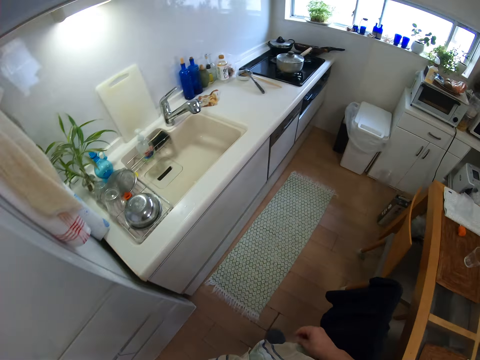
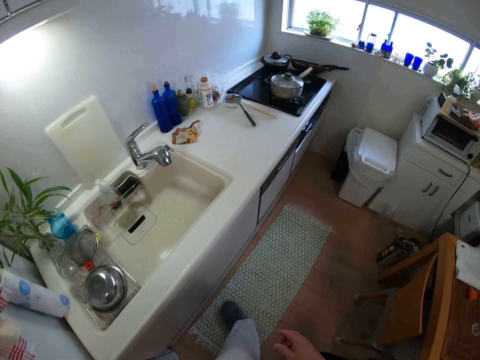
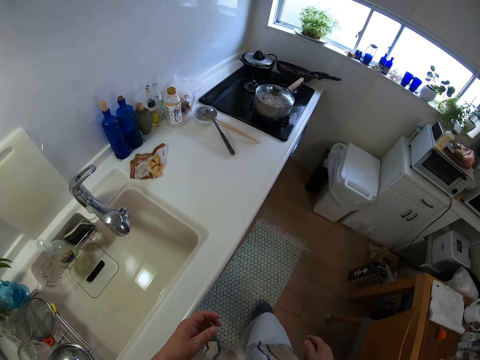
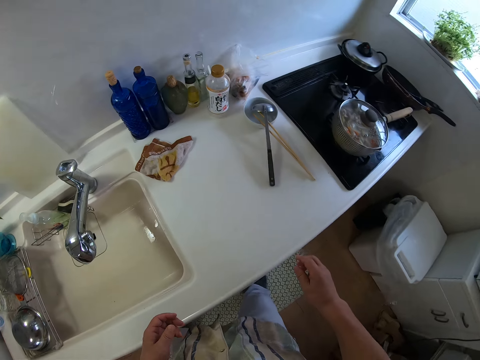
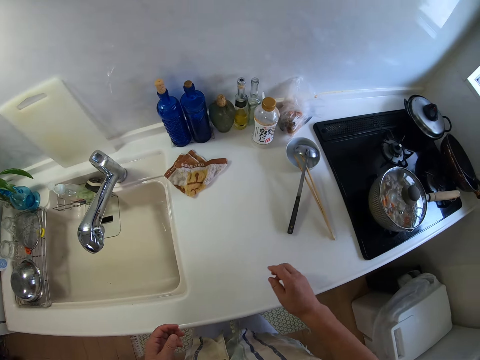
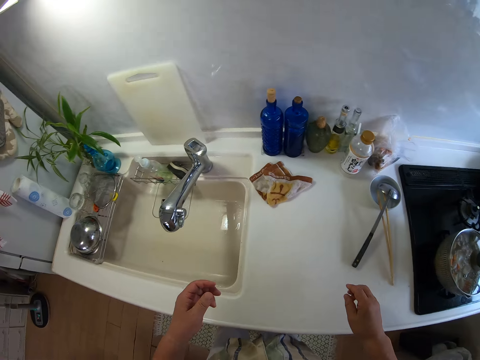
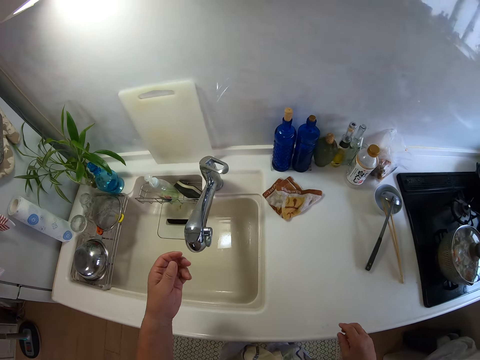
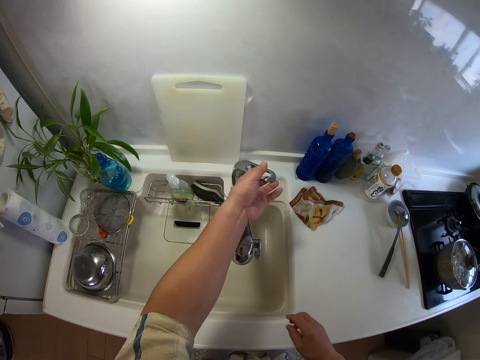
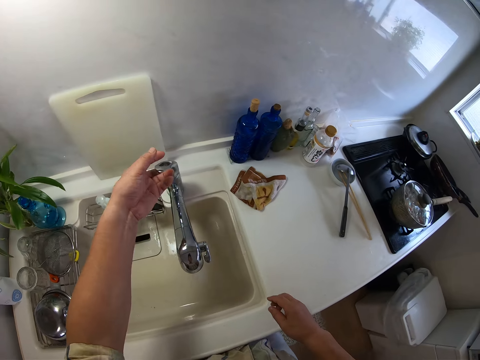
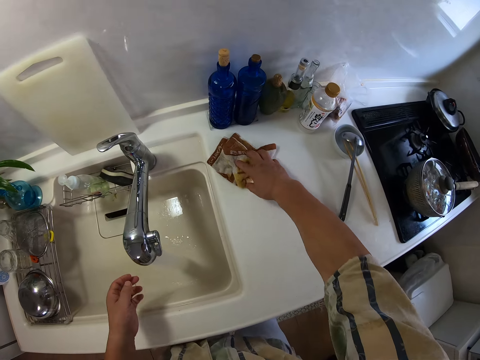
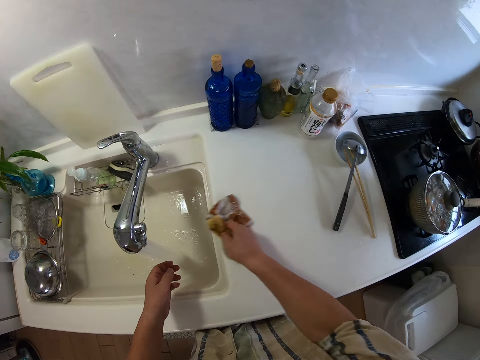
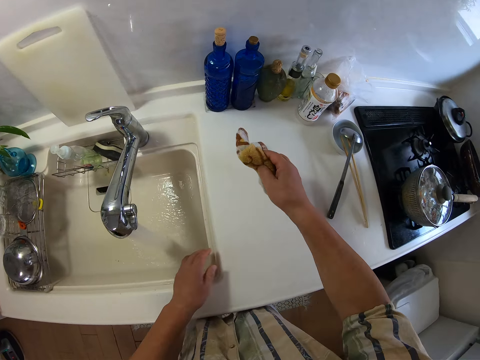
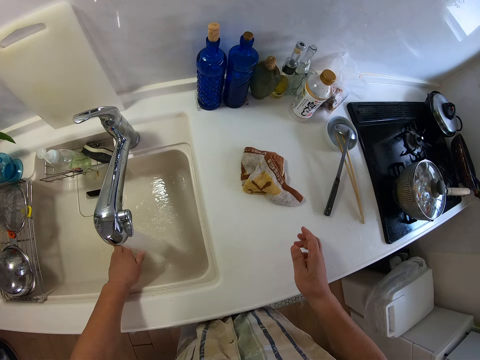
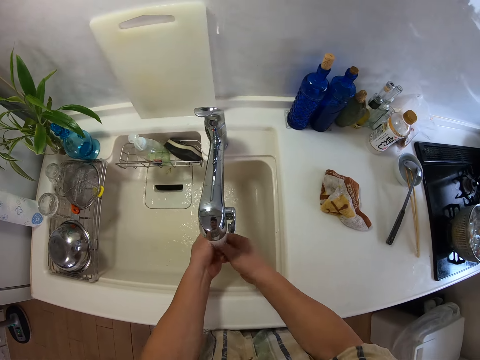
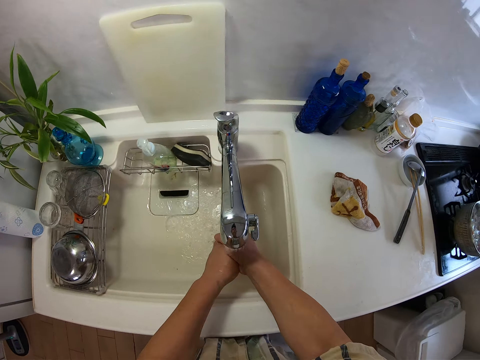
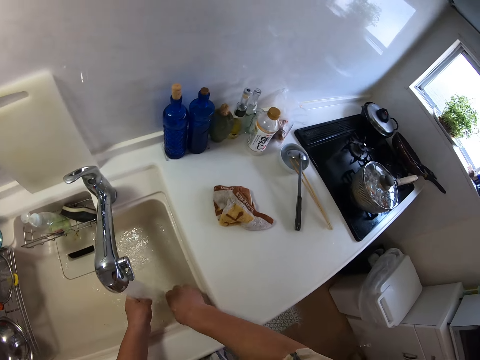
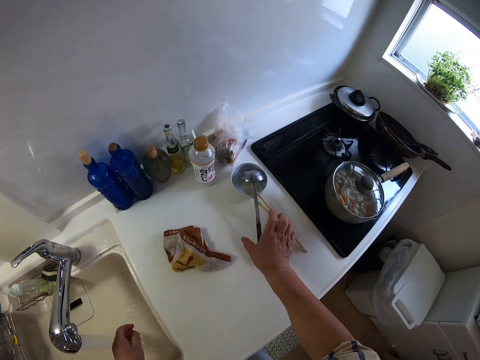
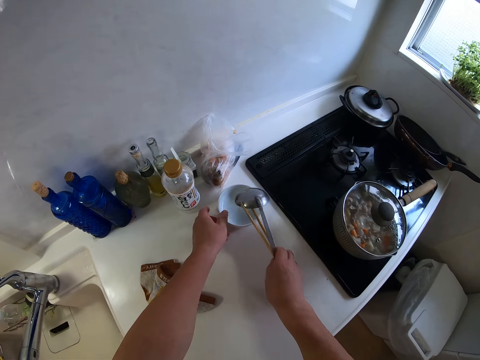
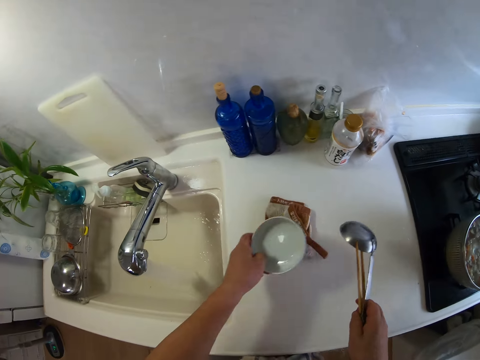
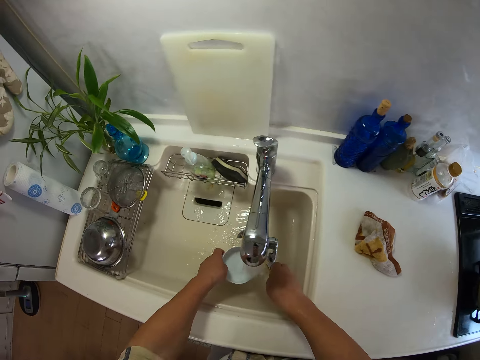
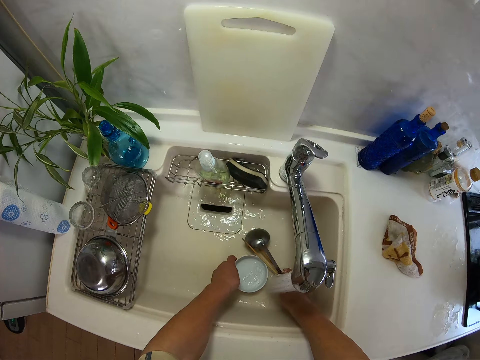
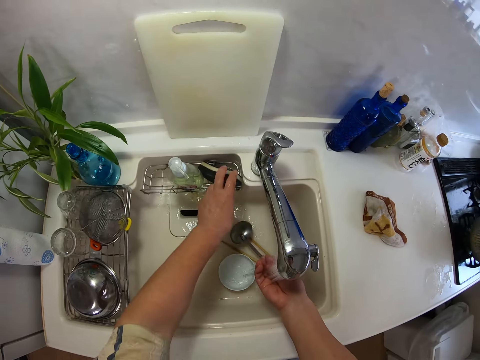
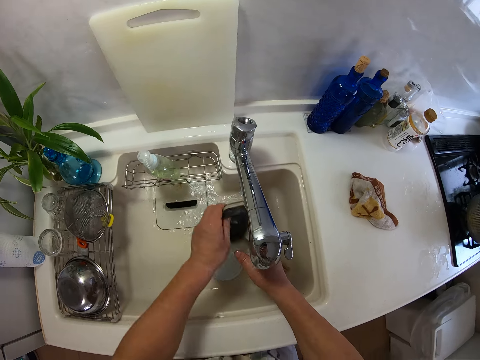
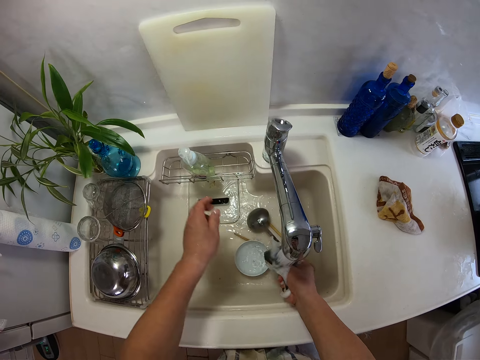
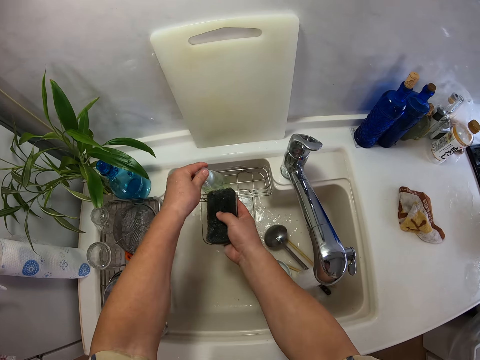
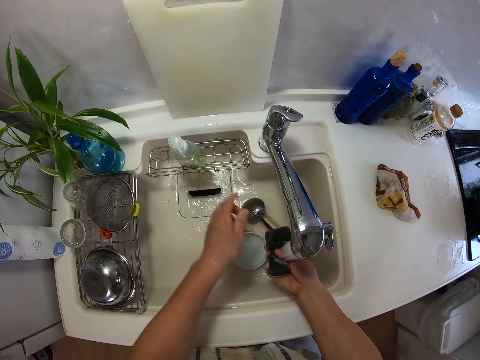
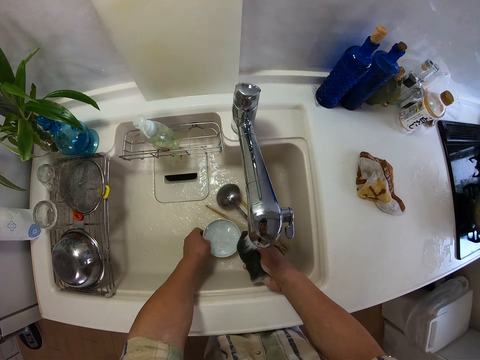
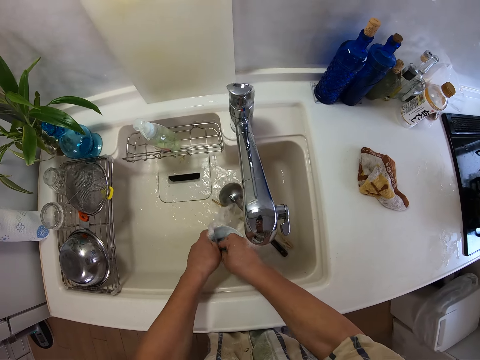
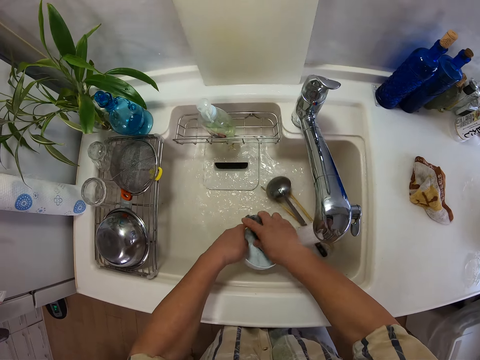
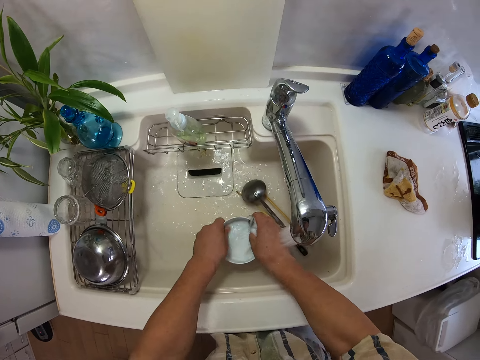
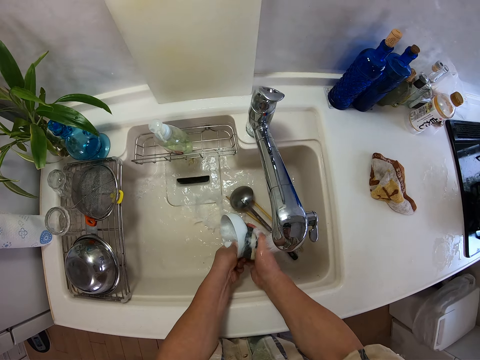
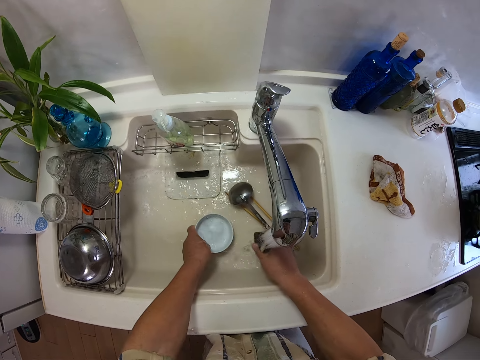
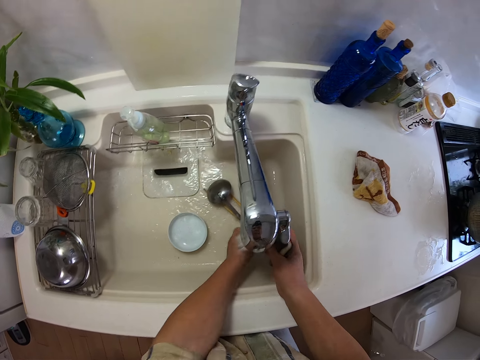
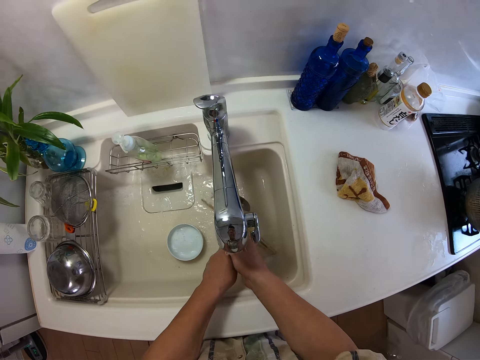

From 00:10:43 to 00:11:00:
The camera wearer walks. He washes the hands. He opens a tap with his left hand. He holds a napkin on the table top with his right hand. He wipes the table top with the napkin in his right hand. He washes his hands in a sink. He grabs the chopsticks and the spoon in the bowl with his right hand. He picks the bowl on the table top with his left hand. He puts the bowl, spoon and chopsticks in his hands in the sink. He picks a sponge in the sponge drain with his left hand. He passes the sponge to his right hand. He puts his left hand on a soap container in the sponge drain. He presses some soap on the sponge with his left hand. He washes the bowl and chopsticks in the sink with the sponge in his hands.

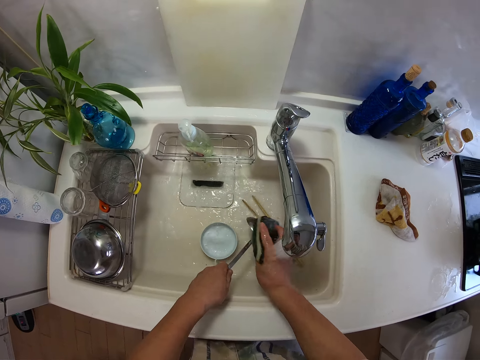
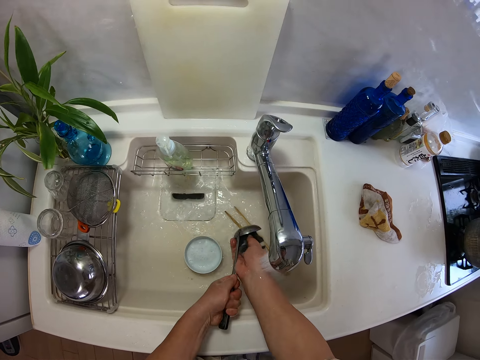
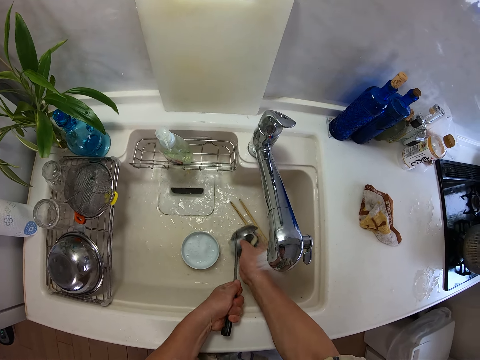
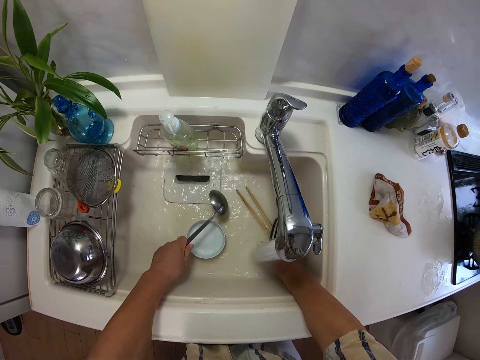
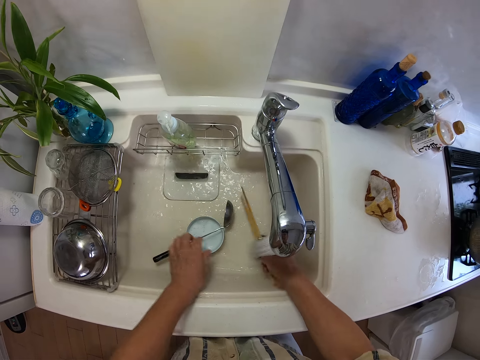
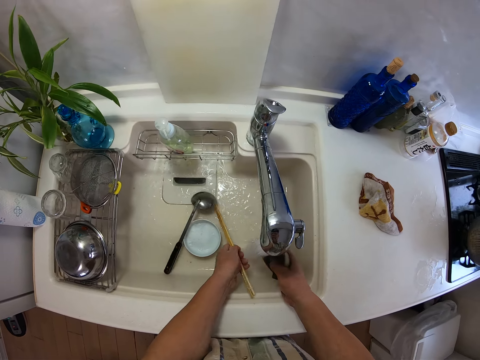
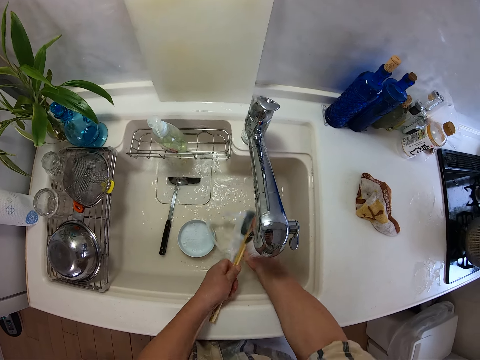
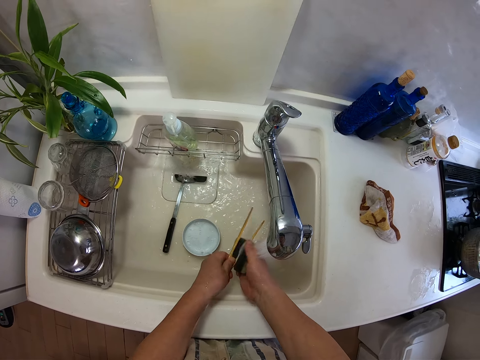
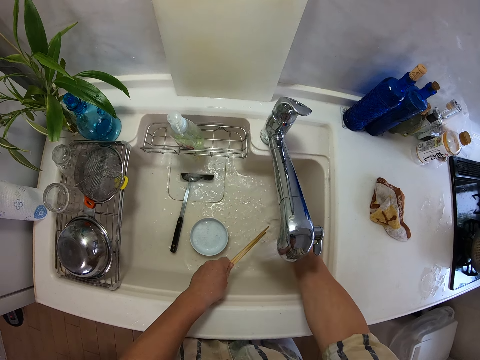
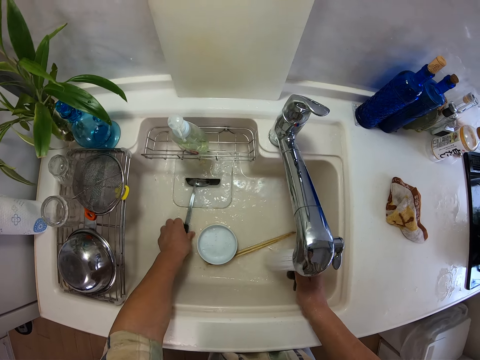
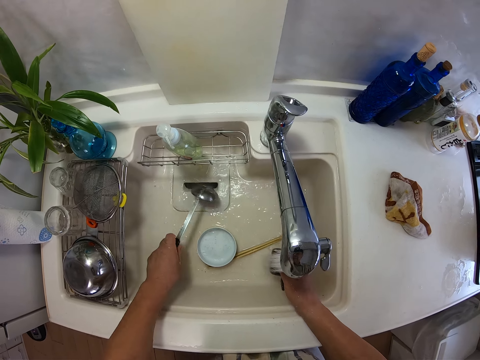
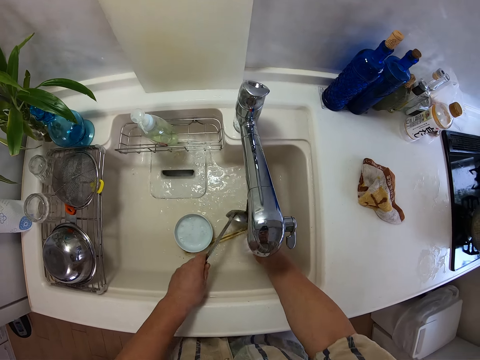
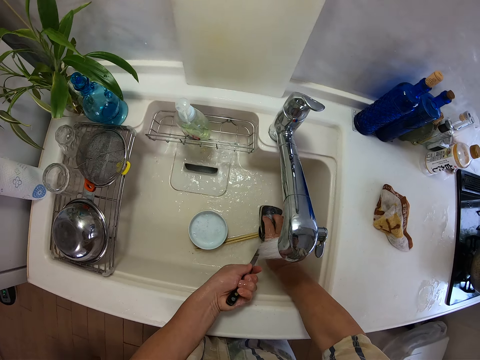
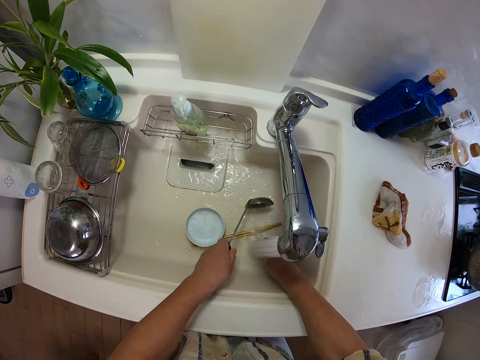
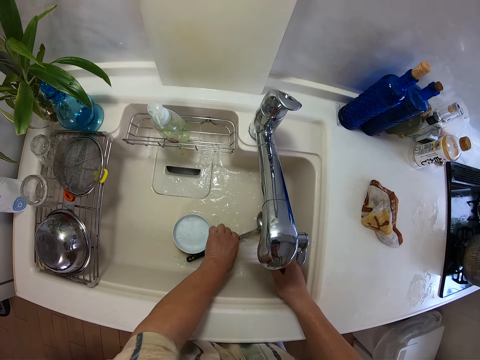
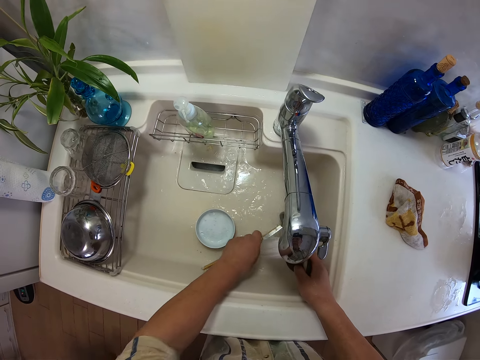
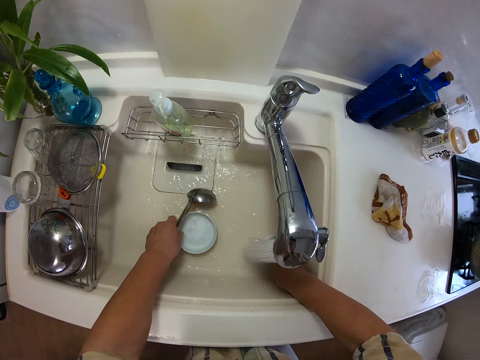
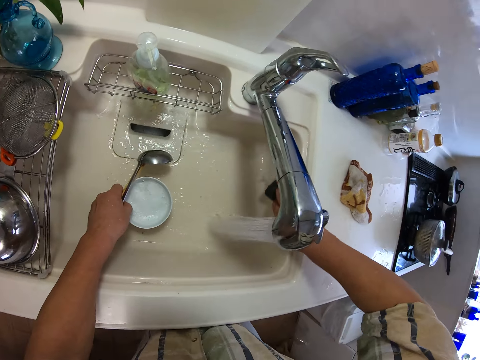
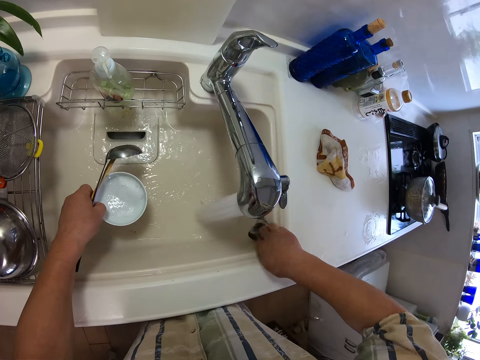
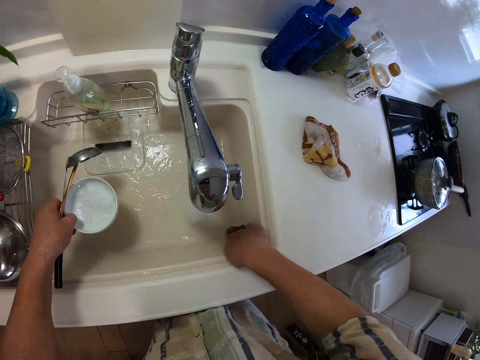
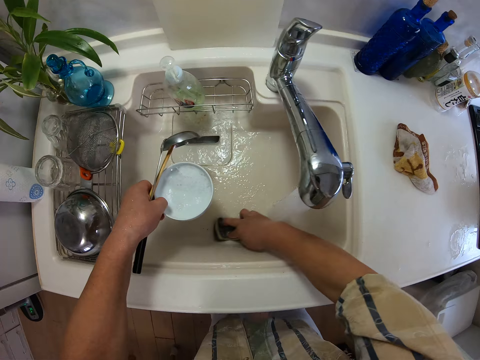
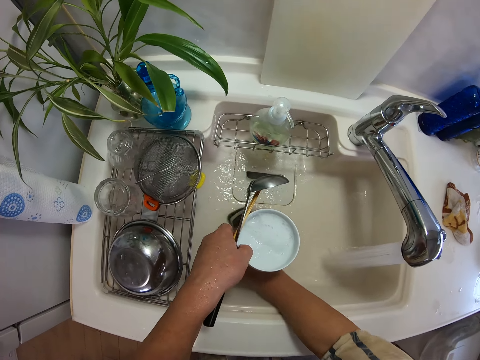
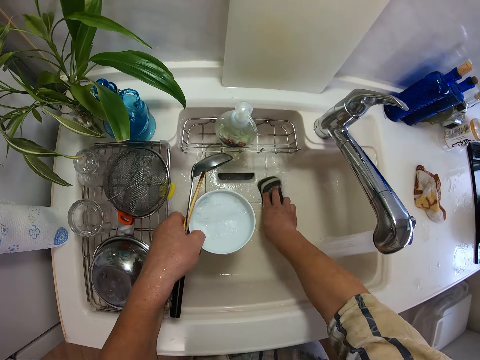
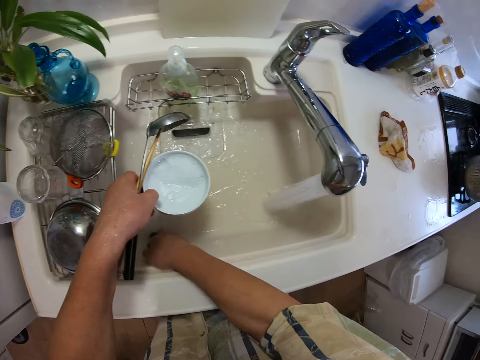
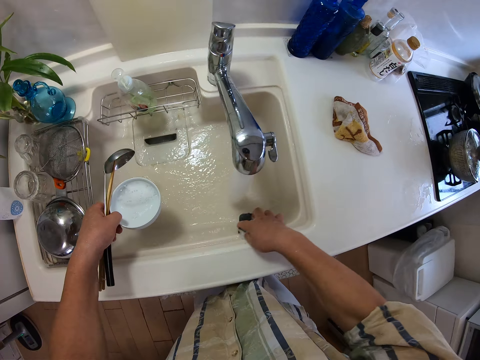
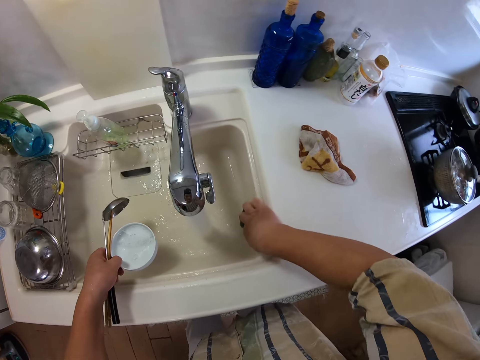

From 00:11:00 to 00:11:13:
The camera wearer washes the cooking spoon. He washes the chopstick. He washes the cooking spoon. He washes the sink with the sponge in his right hand.
